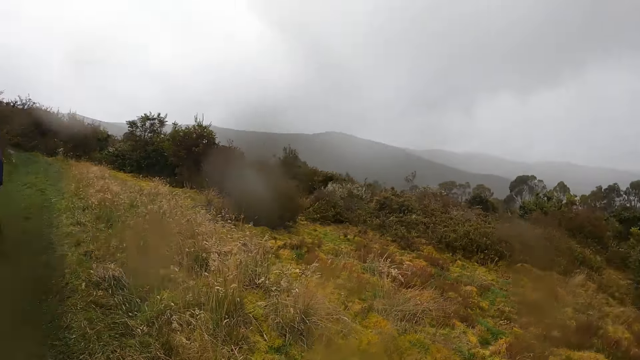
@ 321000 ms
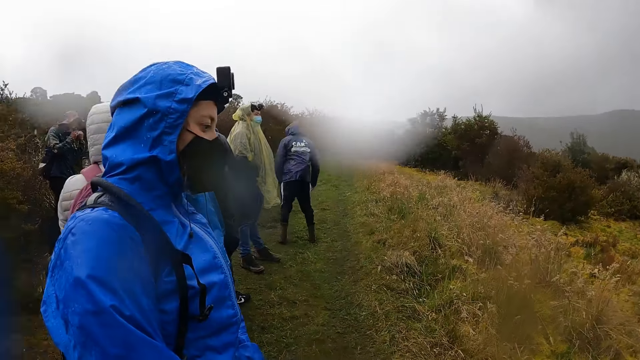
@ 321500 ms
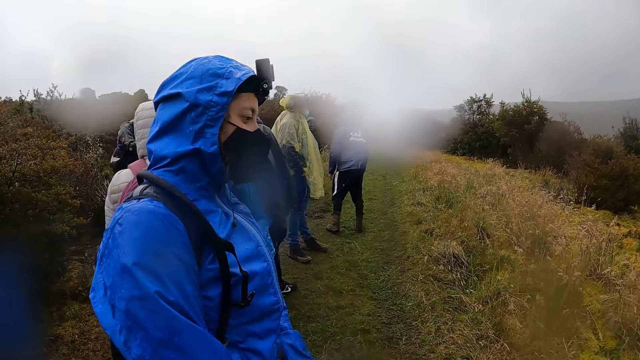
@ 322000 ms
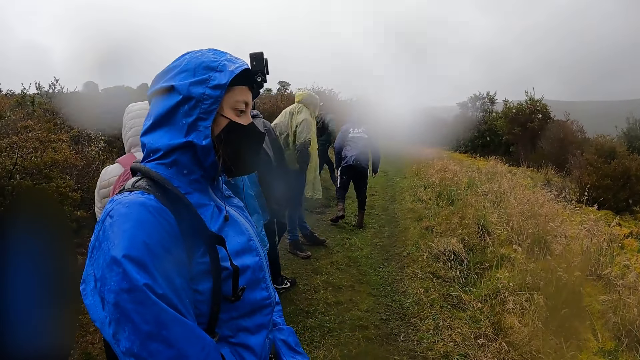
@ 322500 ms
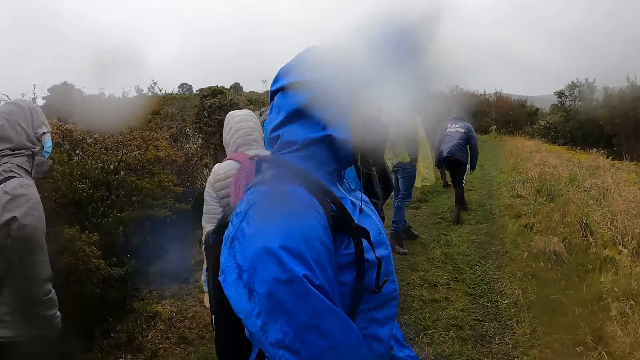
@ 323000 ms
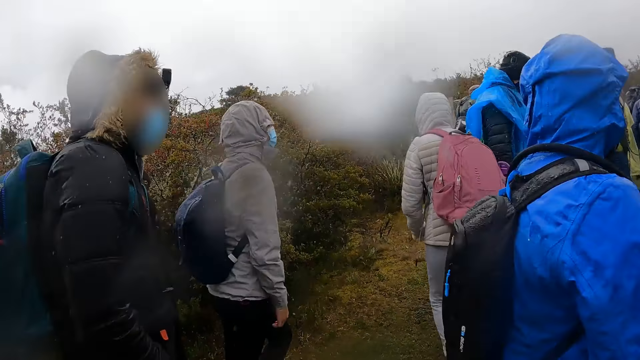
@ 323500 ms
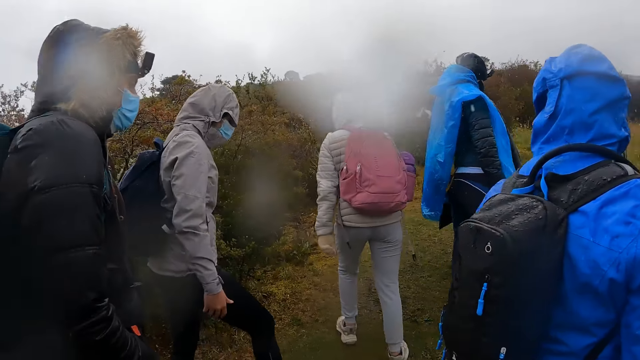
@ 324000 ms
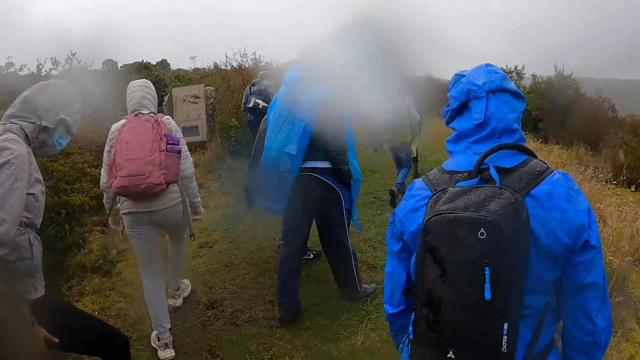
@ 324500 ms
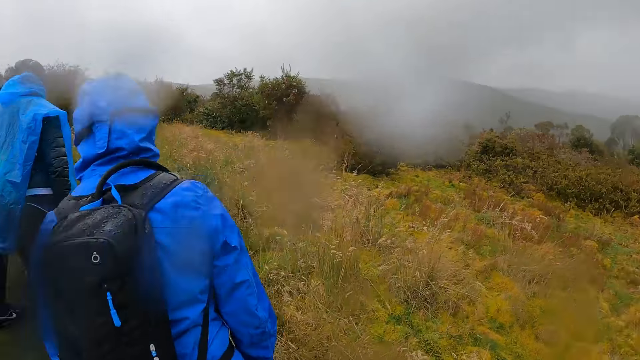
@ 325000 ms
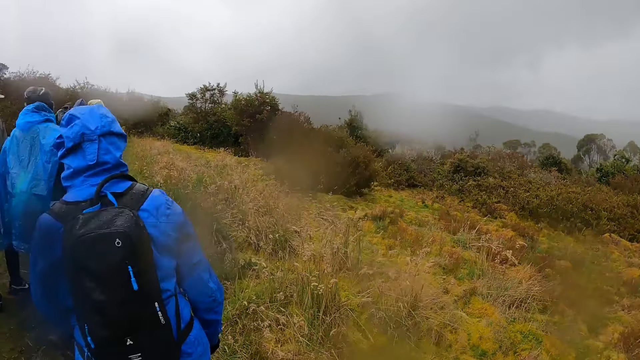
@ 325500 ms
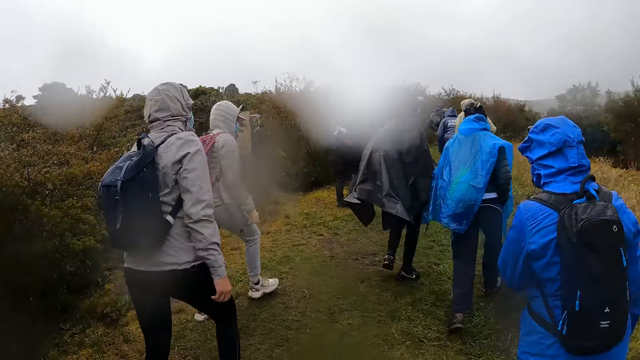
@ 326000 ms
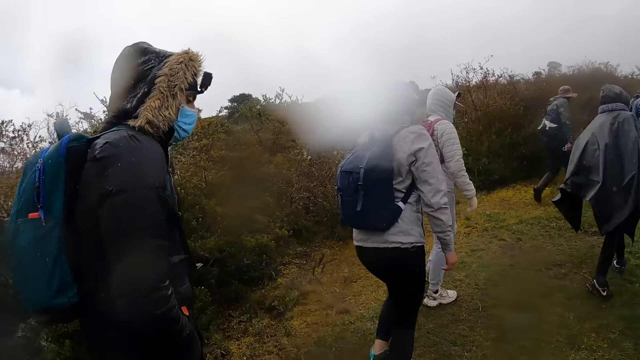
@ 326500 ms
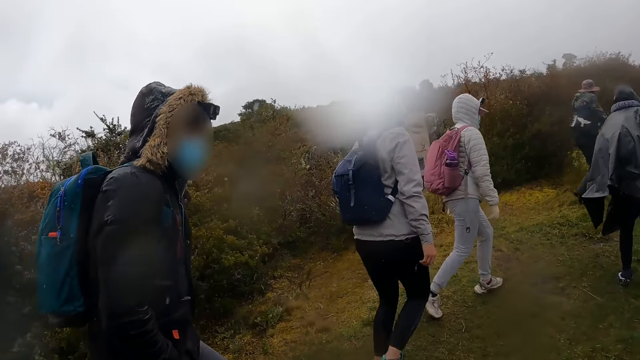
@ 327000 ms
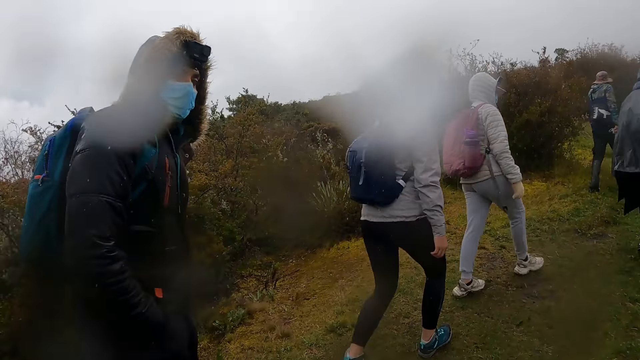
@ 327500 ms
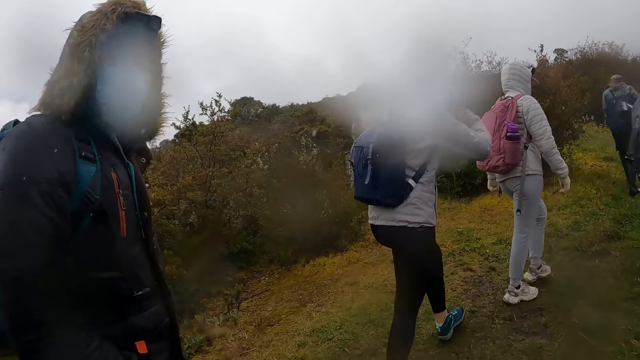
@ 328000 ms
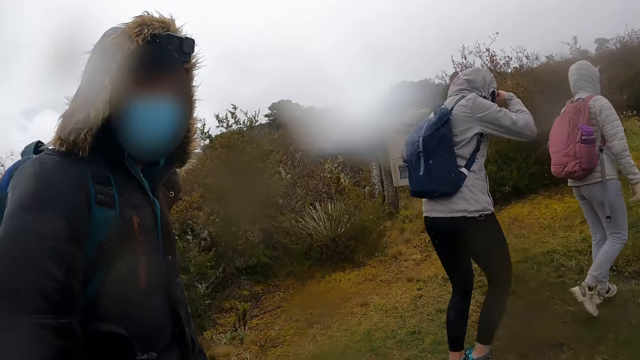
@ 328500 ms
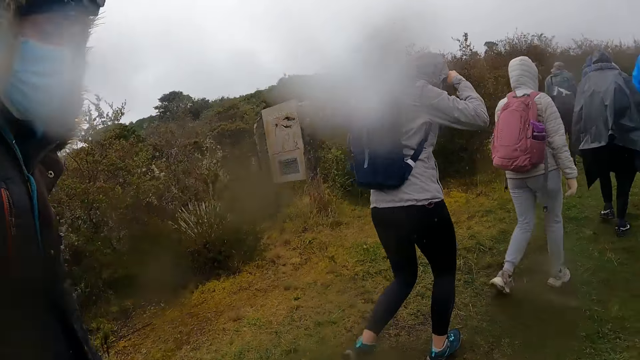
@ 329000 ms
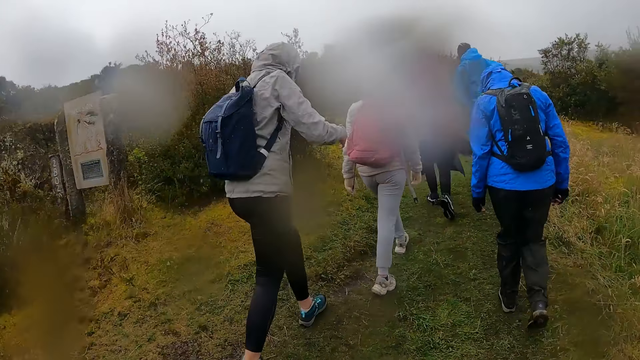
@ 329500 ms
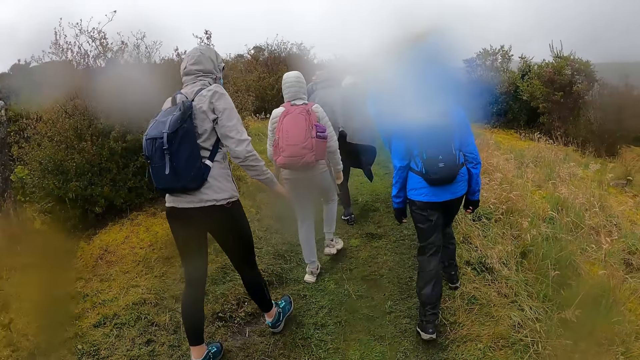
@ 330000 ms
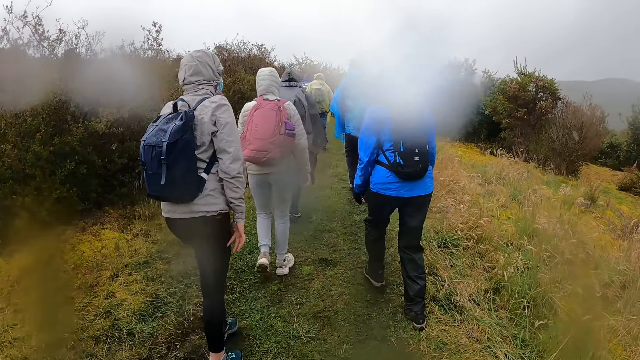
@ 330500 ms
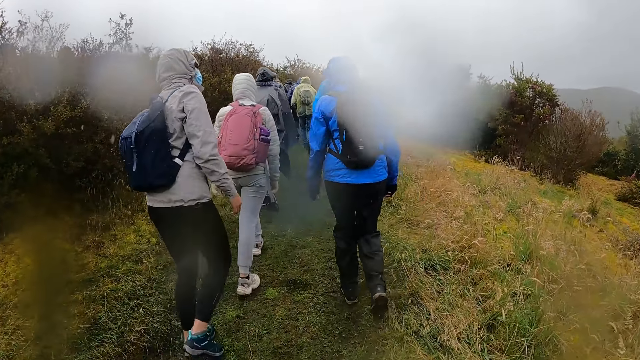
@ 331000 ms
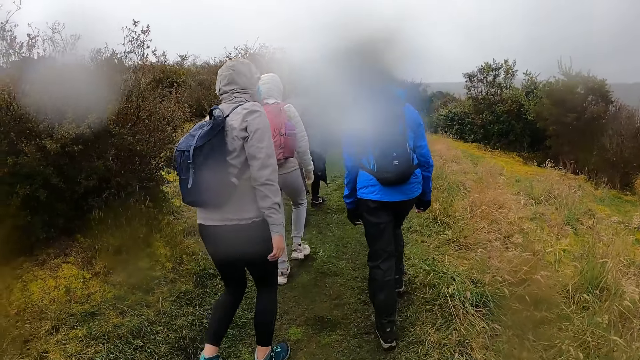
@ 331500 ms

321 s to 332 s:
The camera wearer walks down the pathway of the mountain with the woman, the man and the other woman. The man interacts with the camera wearer. A man looks at the camera wearer. The camera wearer walks around.

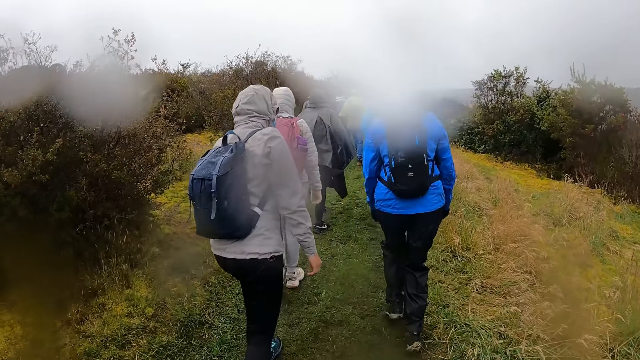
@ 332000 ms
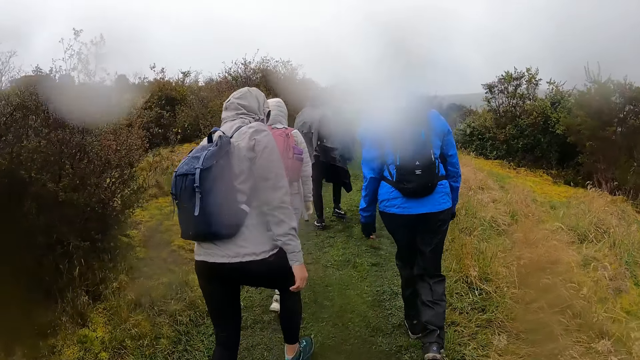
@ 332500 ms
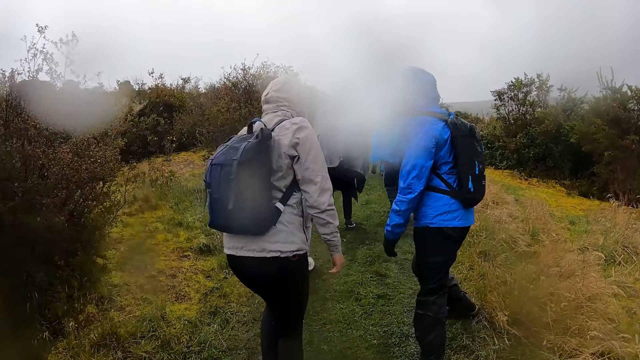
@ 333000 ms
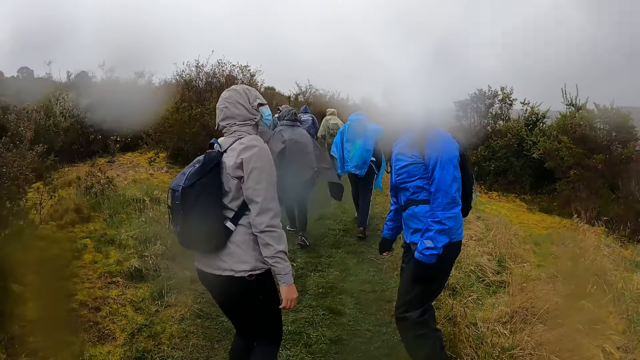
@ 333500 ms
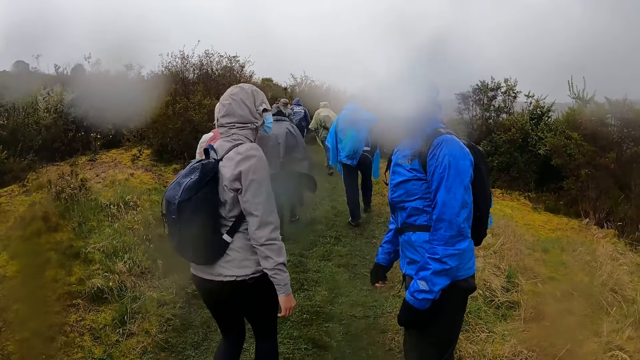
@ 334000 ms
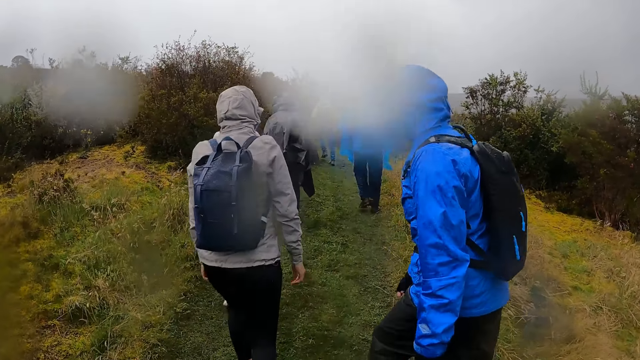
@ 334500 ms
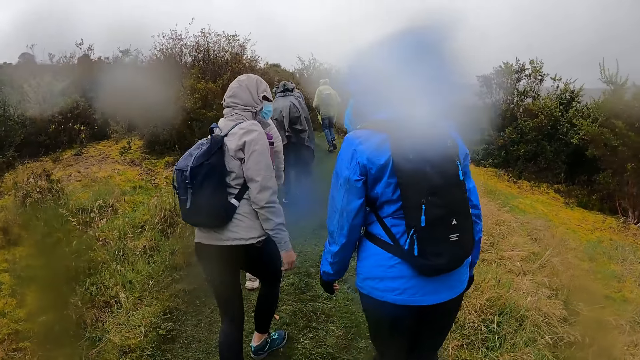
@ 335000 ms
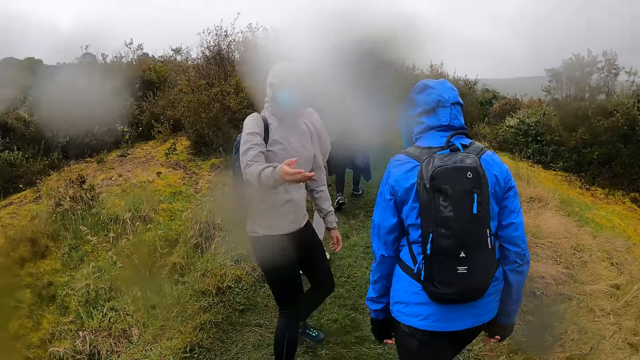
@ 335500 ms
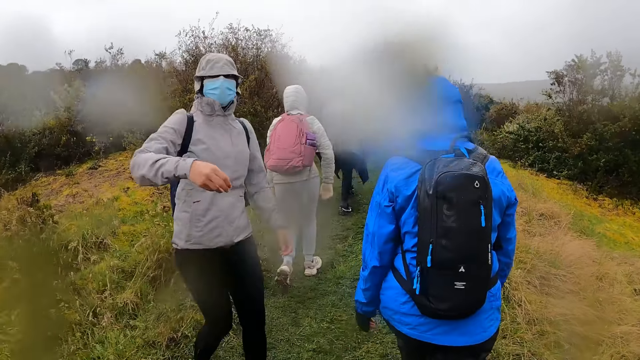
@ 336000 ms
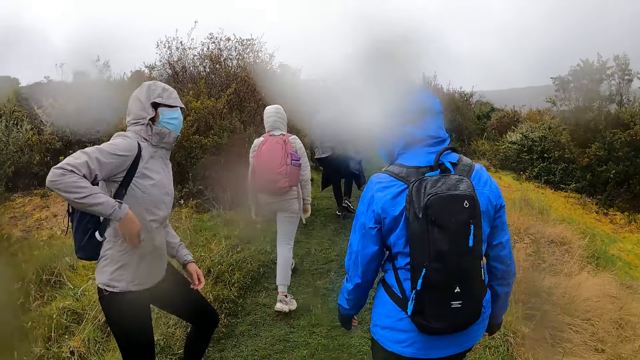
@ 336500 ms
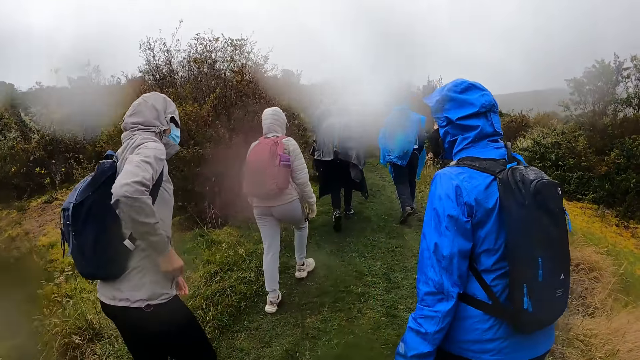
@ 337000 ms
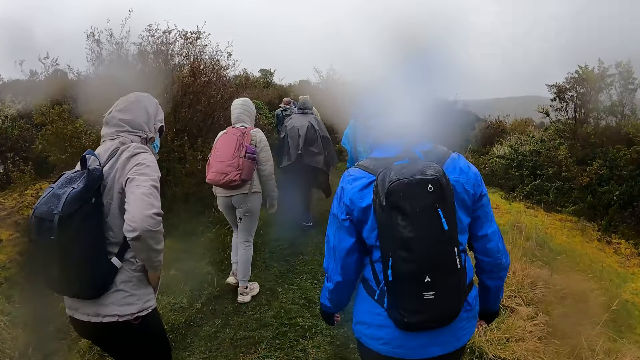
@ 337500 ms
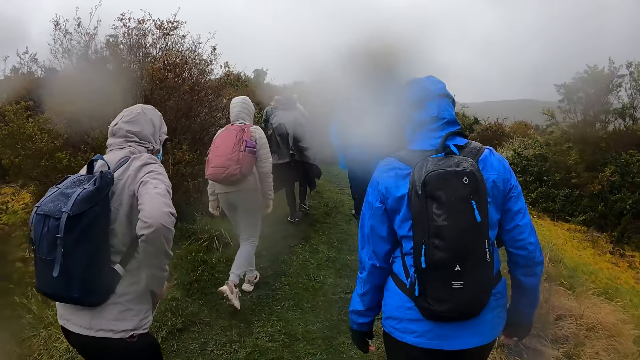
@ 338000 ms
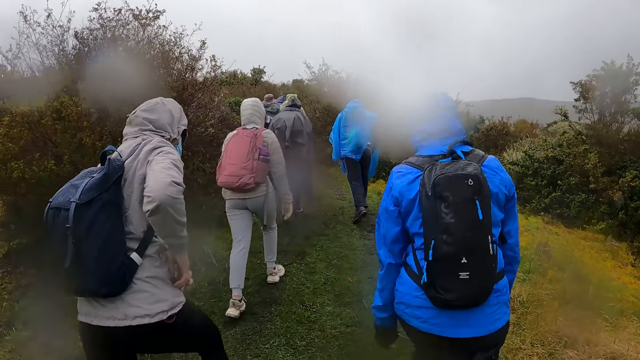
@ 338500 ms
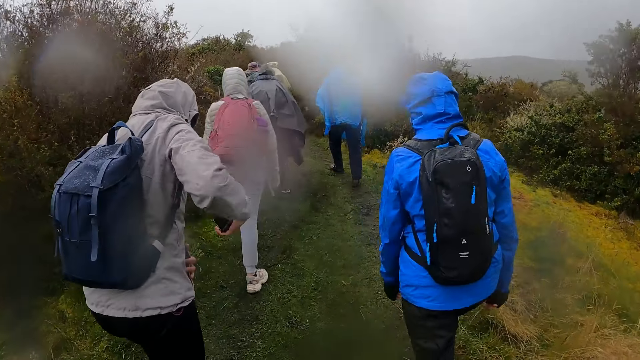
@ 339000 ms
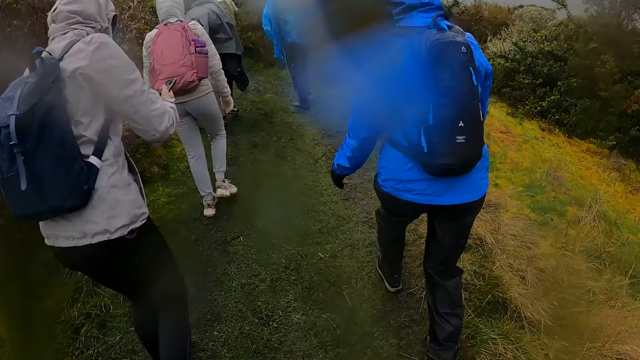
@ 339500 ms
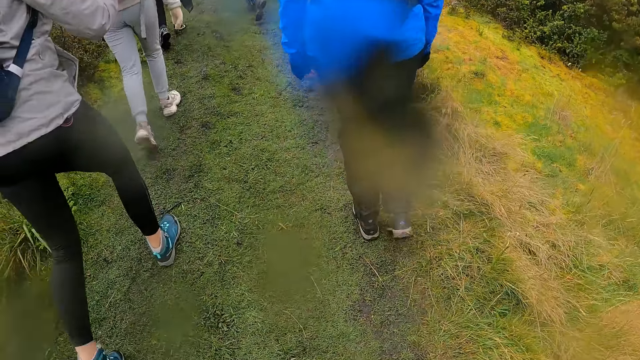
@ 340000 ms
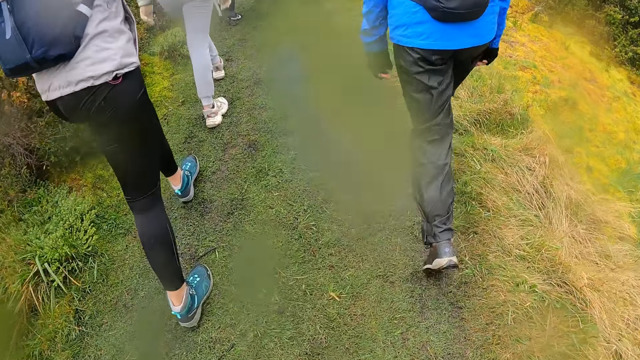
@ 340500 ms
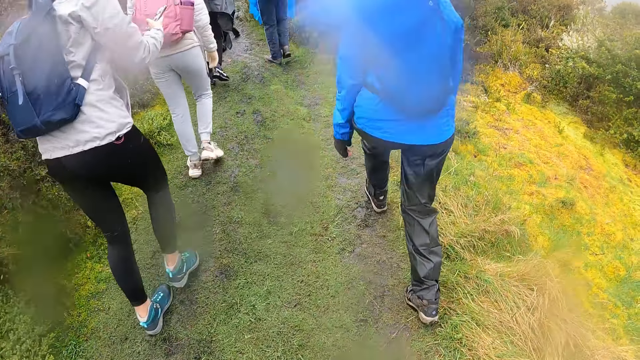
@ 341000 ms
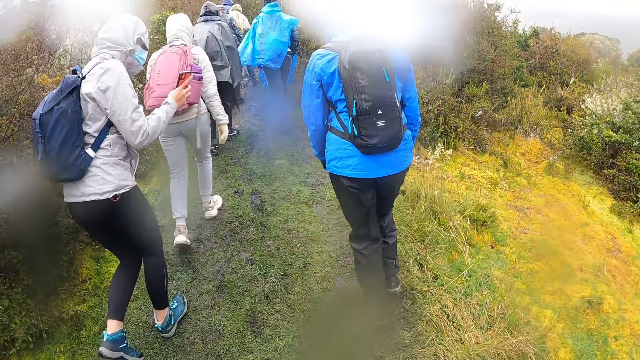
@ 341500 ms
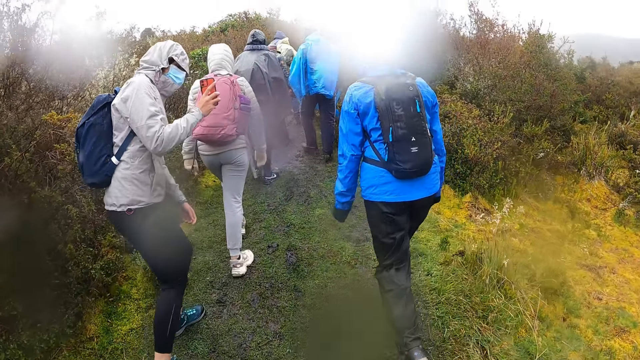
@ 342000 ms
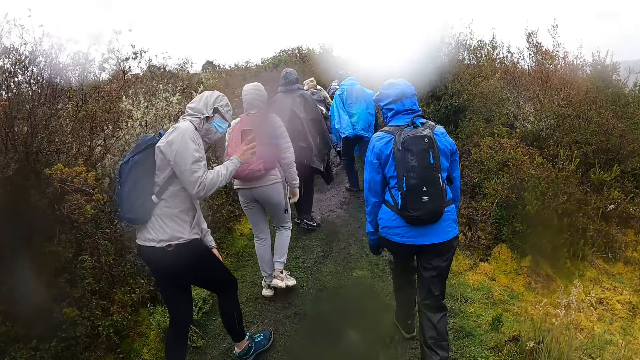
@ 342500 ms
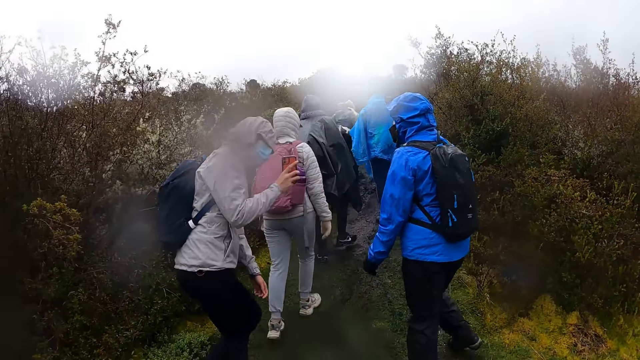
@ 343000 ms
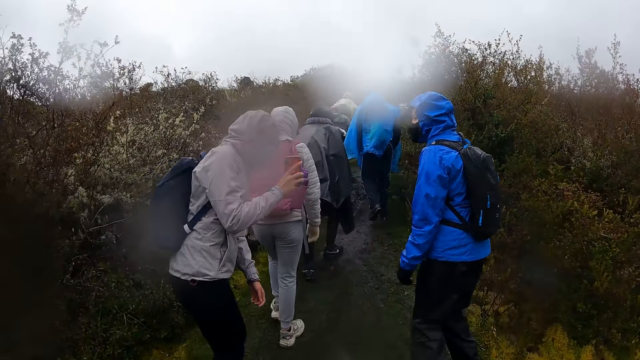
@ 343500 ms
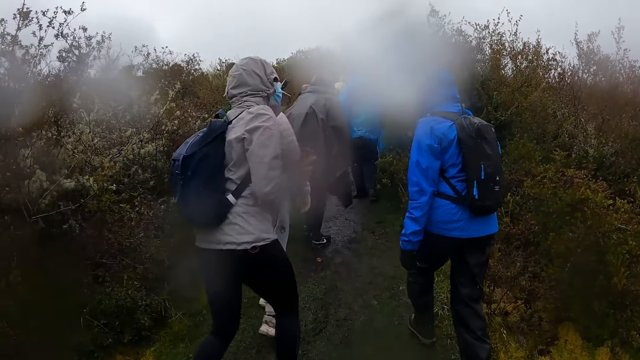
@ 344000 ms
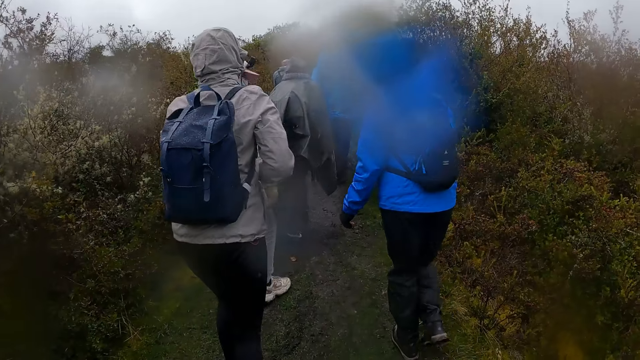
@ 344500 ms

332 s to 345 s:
The woman interacts with the man, the other woman and the camera wearer. The other woman turns around, opens the zip of her jacket with her right hand, and puts her right hand inside her pocket. She brings a phone out of her pocket with her left hand. She operates the phone with her right hand. She snaps the camera wearer with the phone.
